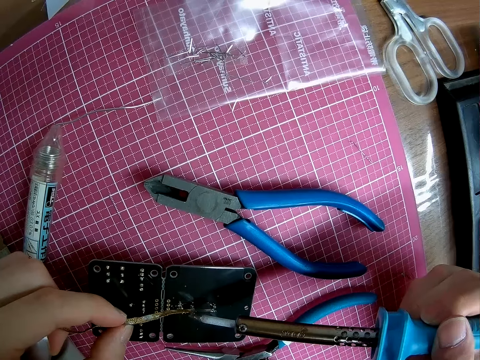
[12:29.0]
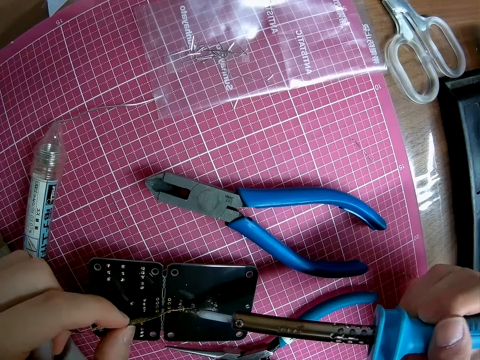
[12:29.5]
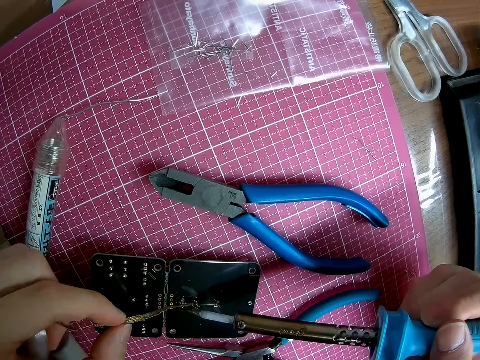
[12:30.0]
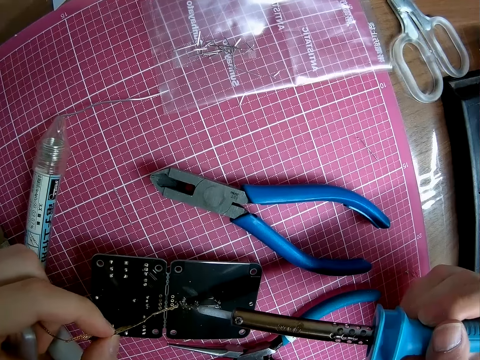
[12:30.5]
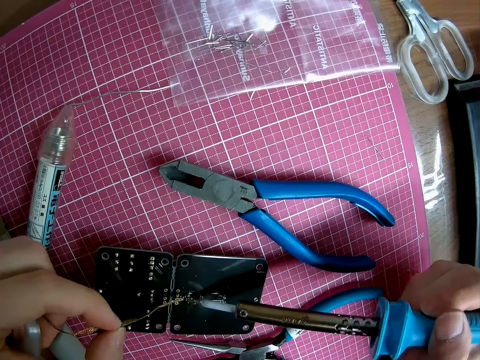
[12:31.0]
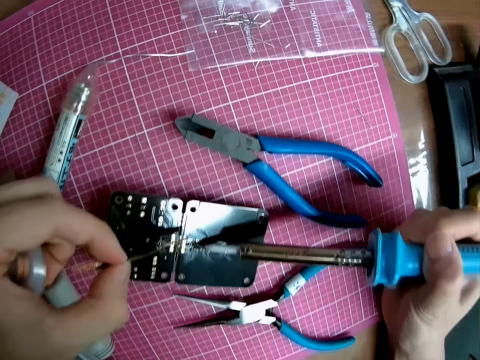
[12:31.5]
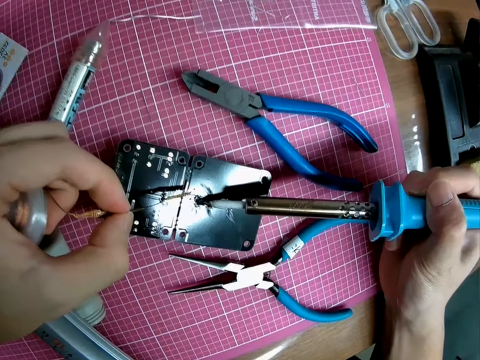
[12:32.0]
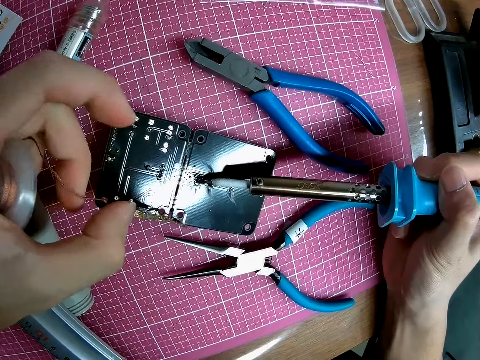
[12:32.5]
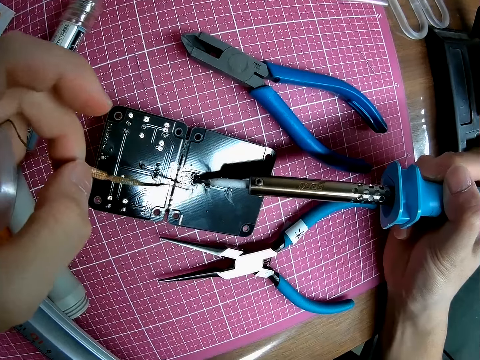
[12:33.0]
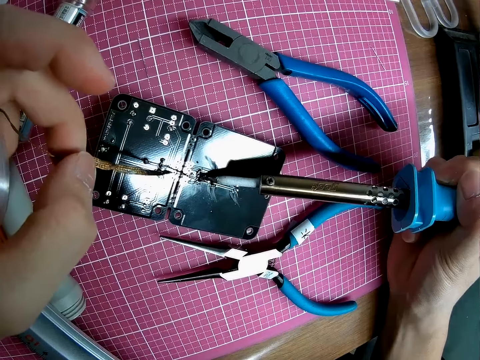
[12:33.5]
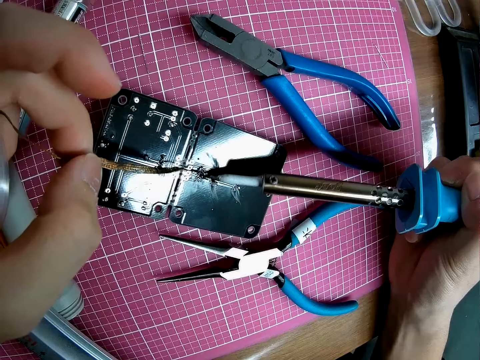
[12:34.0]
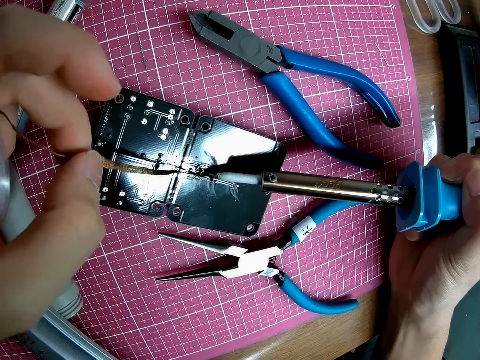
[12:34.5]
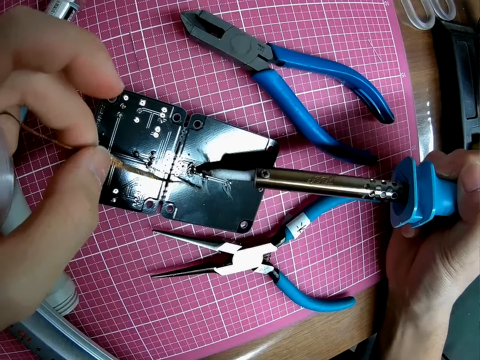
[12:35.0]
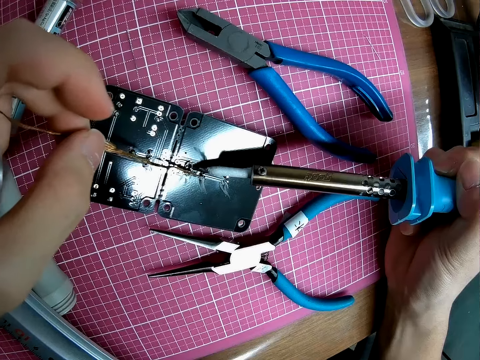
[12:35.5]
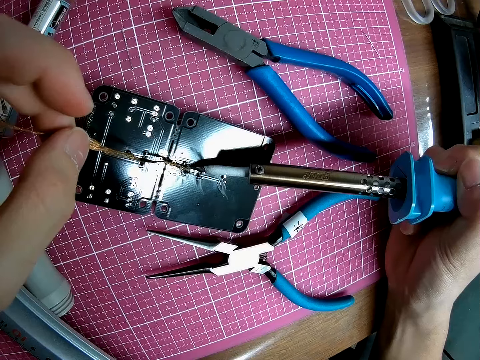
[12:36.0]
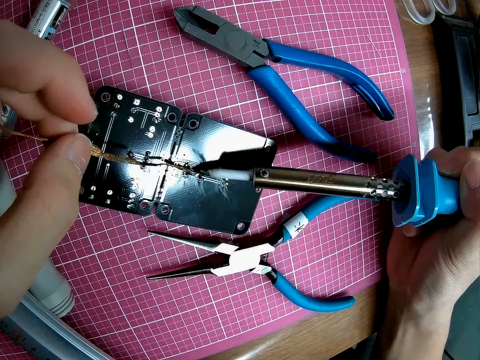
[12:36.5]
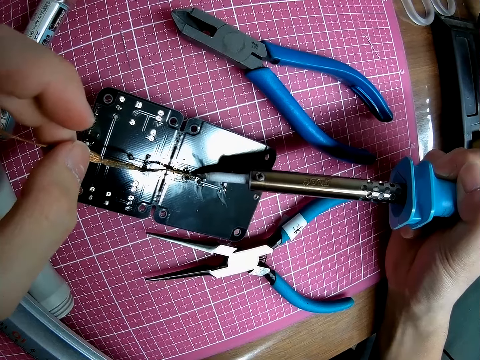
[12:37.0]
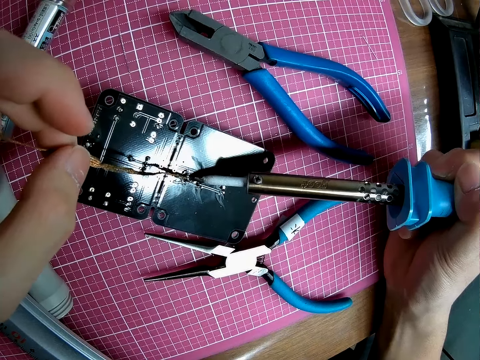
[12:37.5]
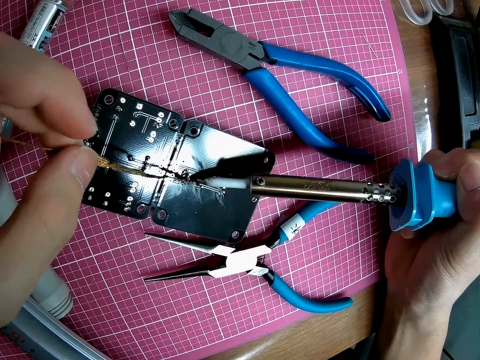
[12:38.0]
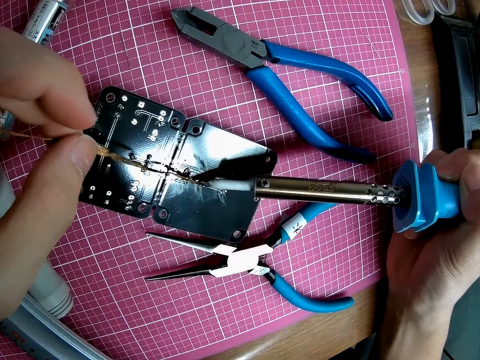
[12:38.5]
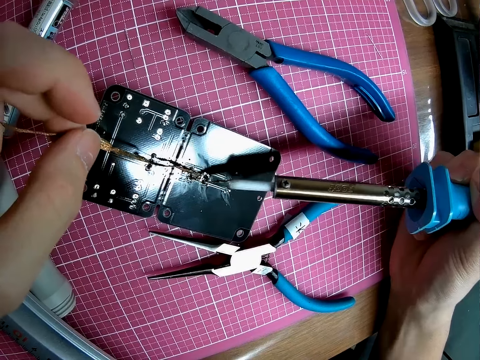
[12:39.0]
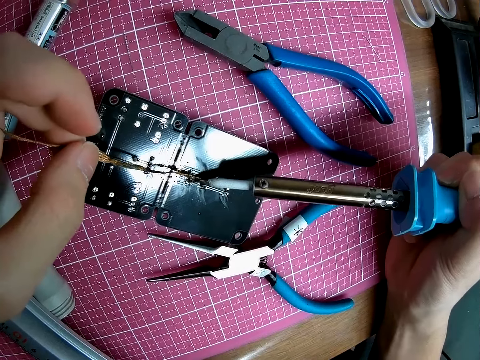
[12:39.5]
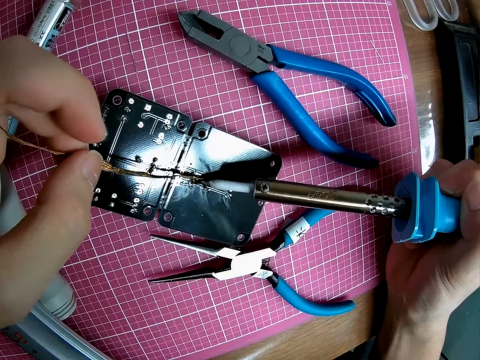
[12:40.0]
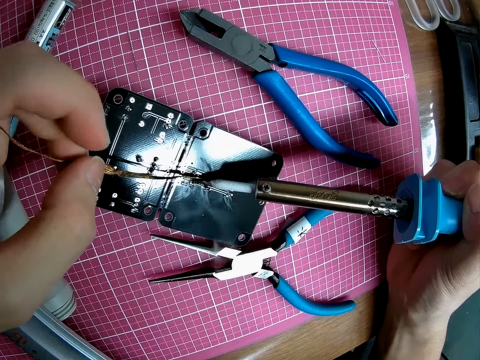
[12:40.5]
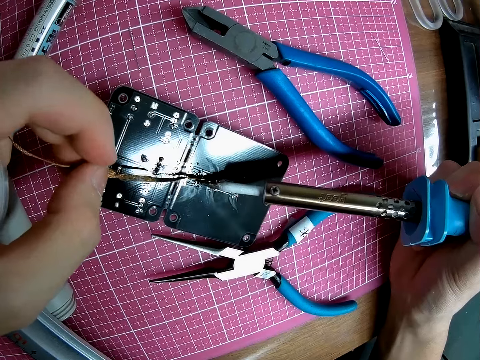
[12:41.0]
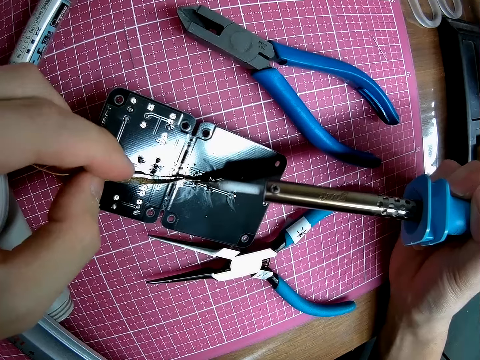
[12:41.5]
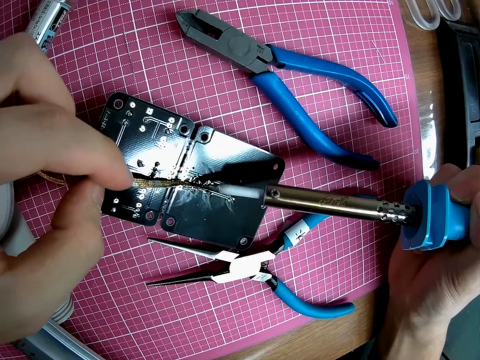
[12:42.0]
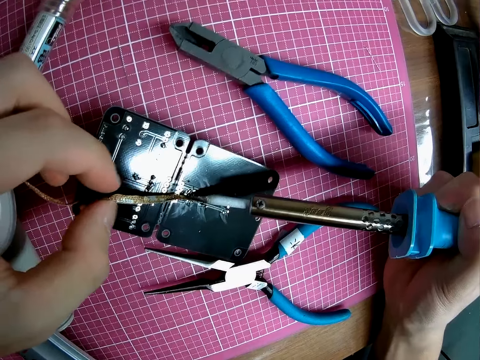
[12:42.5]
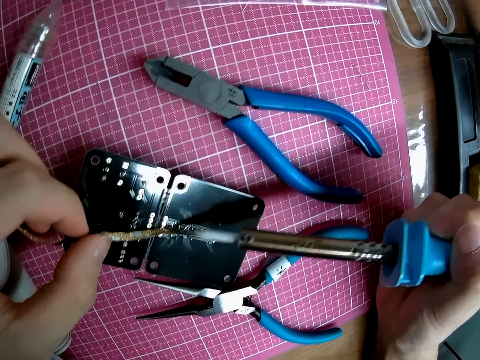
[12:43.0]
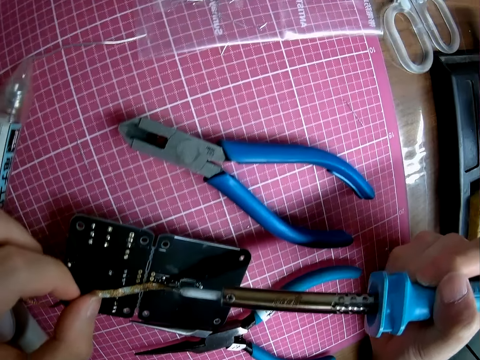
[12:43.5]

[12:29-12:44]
The camera wearer looks closer to the motherboard. They adjust the wire on the motherboard. They fix the wire on the motherboard with a soldering iron.

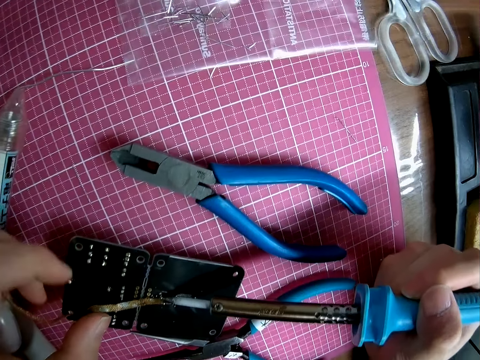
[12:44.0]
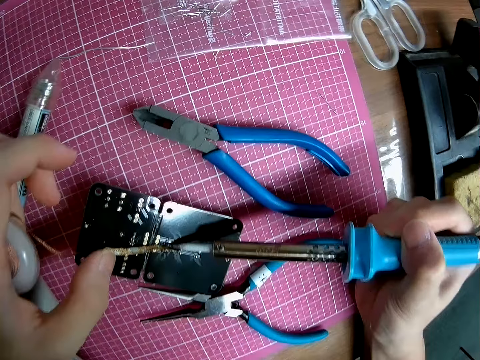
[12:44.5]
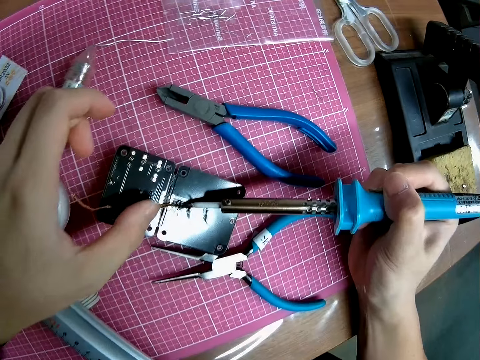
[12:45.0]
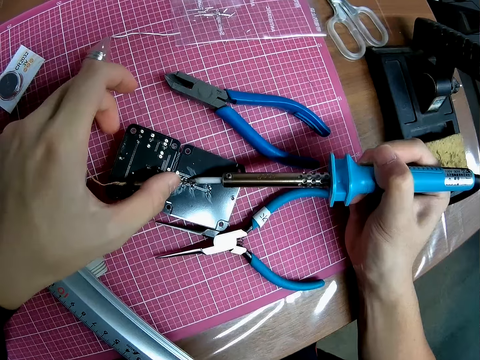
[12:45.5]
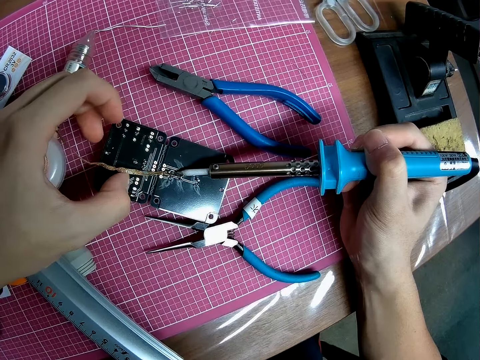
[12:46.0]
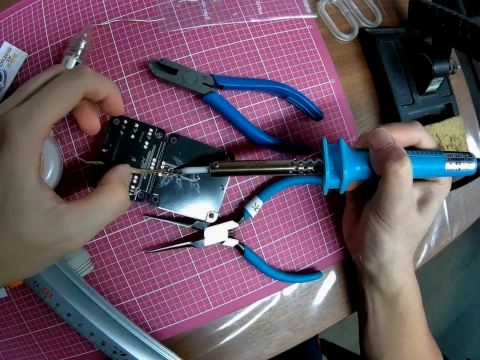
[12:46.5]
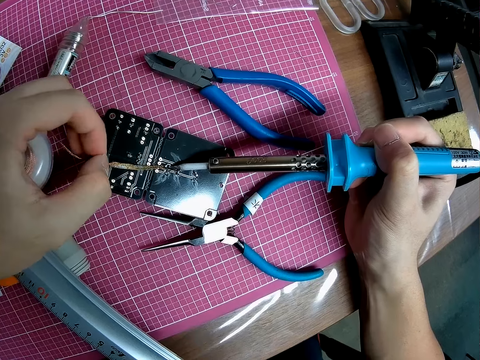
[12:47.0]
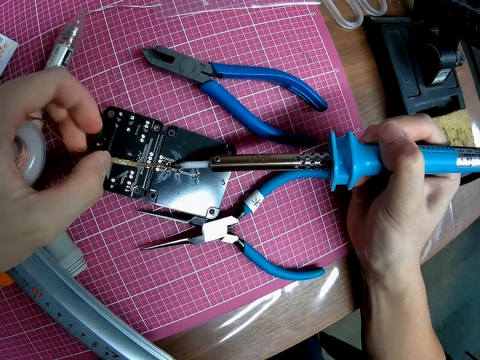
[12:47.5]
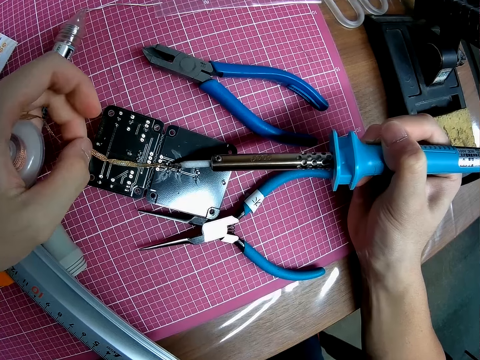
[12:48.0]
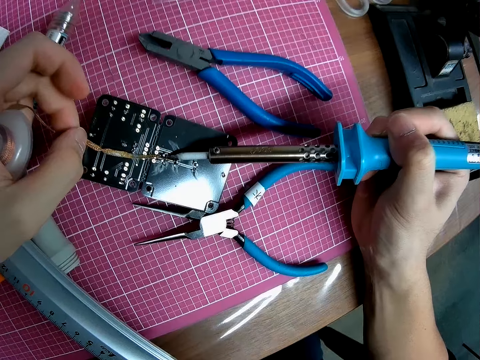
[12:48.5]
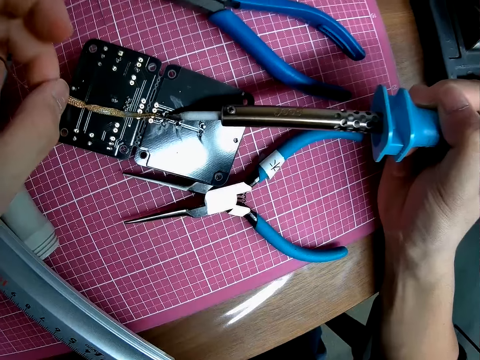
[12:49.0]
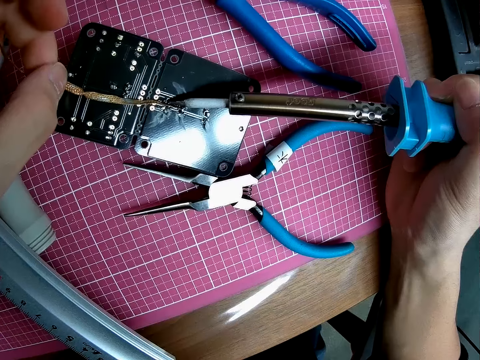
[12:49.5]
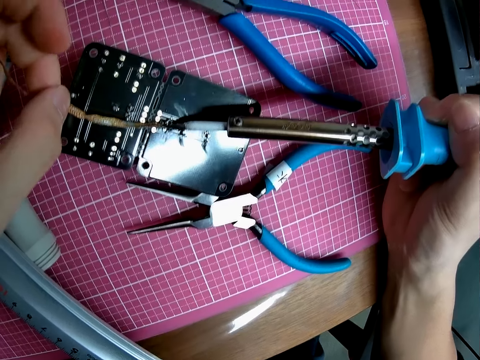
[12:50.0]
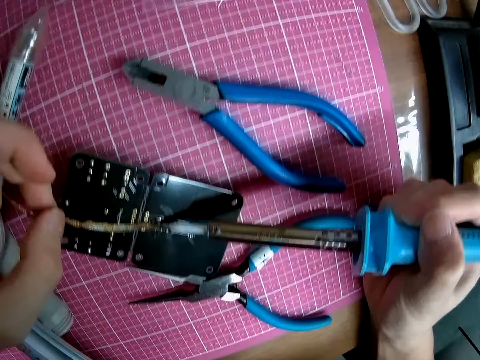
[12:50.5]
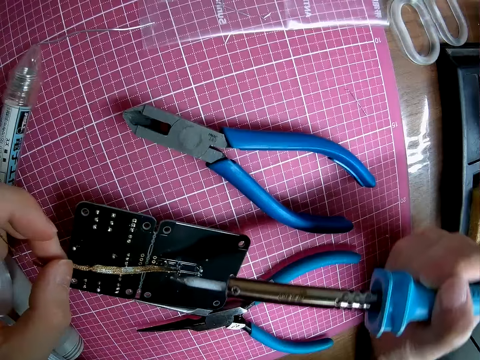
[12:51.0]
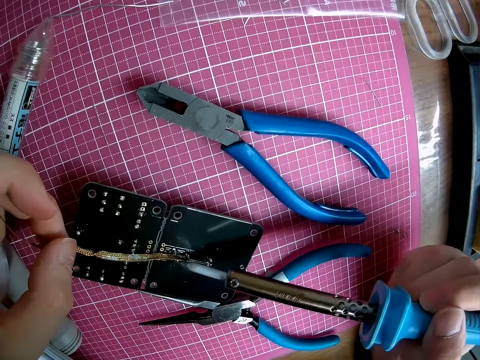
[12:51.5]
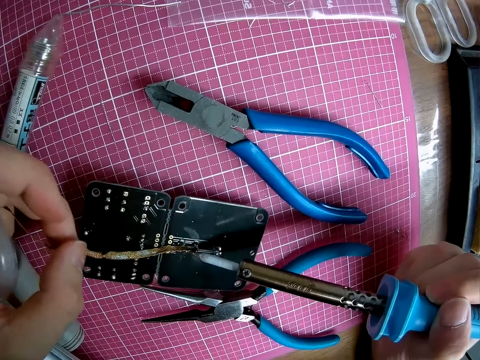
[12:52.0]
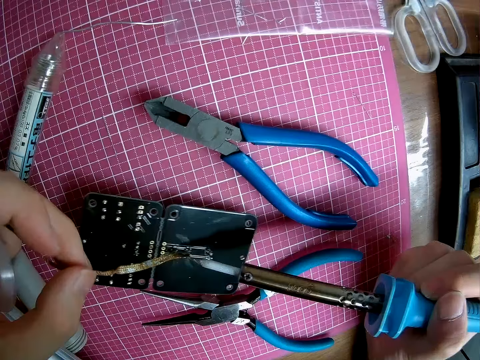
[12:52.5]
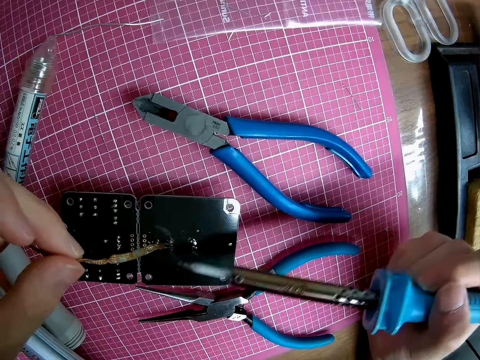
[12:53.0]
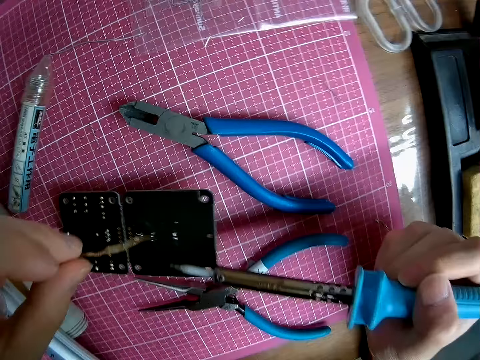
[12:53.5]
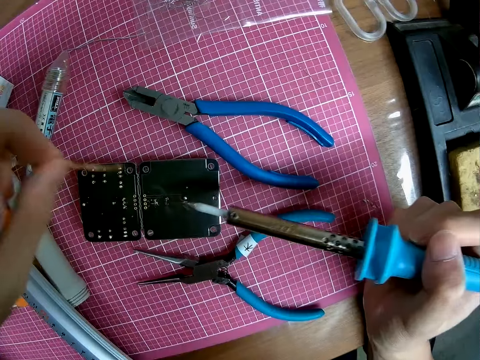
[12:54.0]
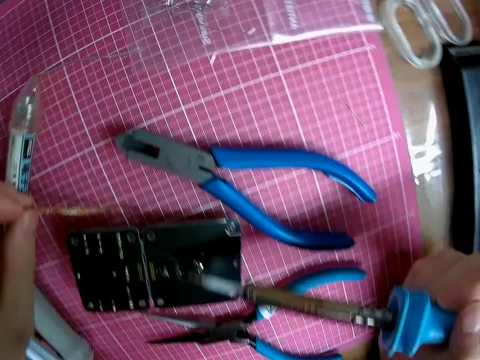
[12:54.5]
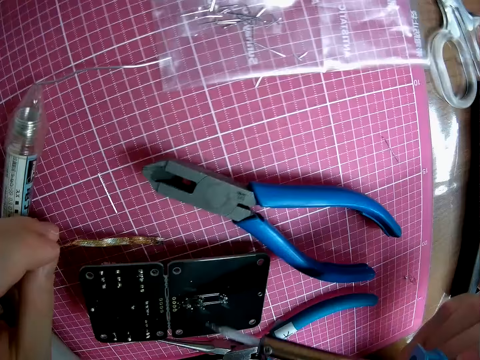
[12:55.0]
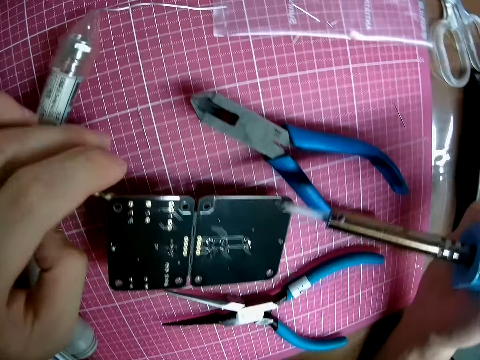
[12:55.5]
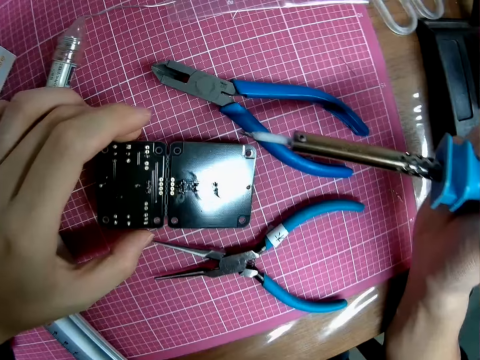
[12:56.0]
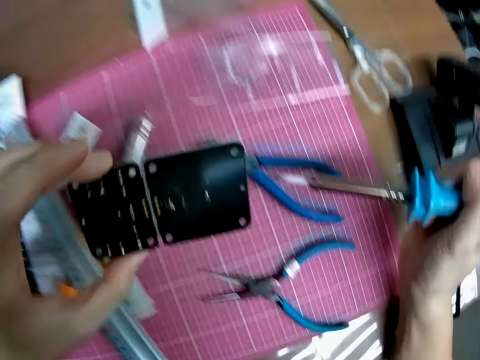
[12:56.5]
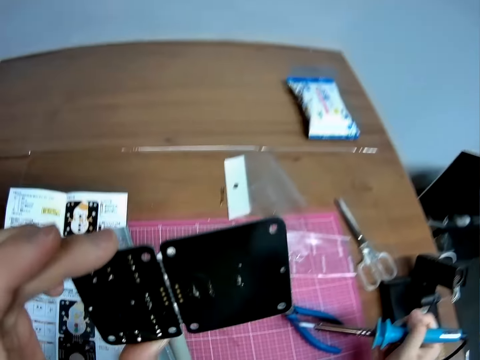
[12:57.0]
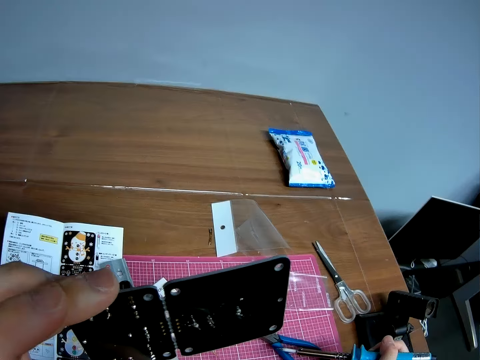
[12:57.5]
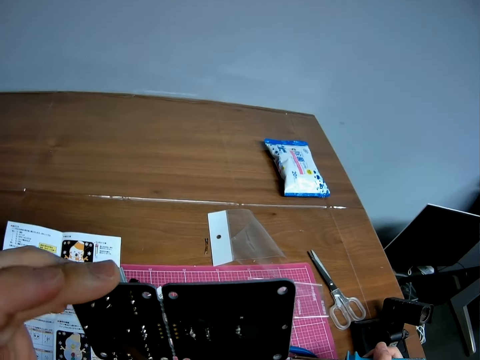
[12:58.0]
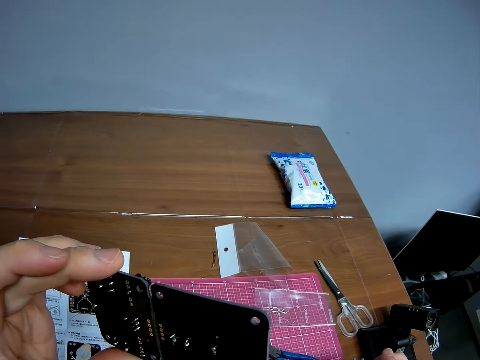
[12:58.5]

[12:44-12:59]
The camera wearer adjusts the wire on the motherboard. They look closer to the motherboard. They drop the copper foil on the table. They pick up the motherboard. They look closer to the motherboard.
